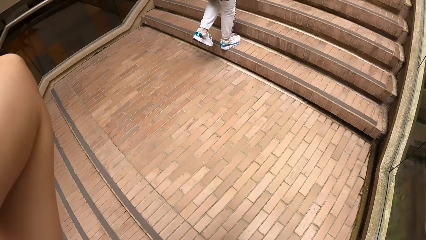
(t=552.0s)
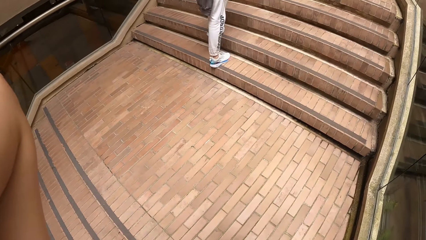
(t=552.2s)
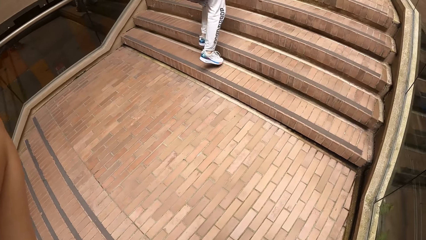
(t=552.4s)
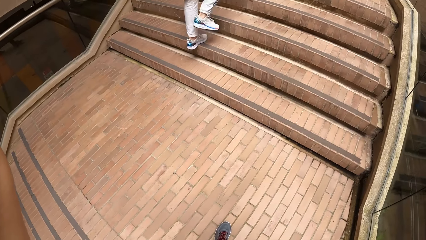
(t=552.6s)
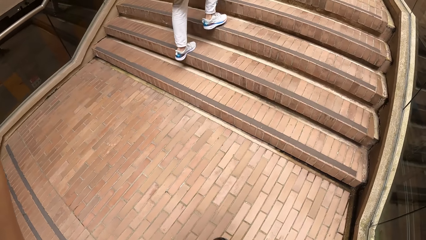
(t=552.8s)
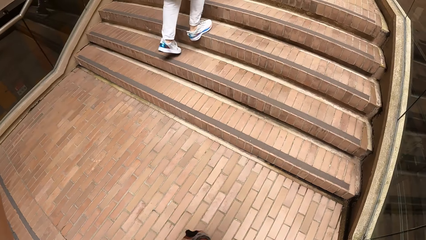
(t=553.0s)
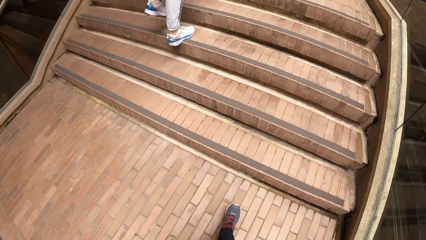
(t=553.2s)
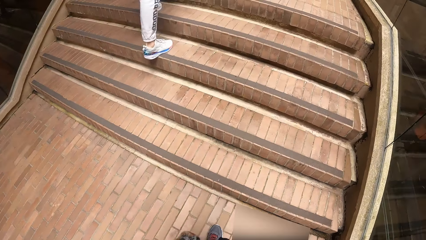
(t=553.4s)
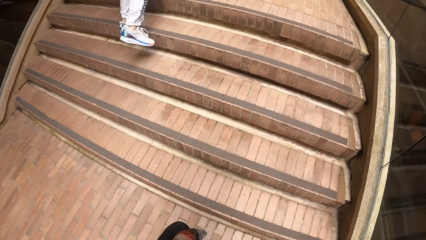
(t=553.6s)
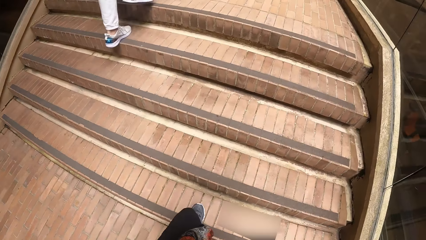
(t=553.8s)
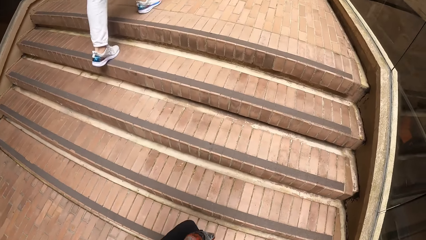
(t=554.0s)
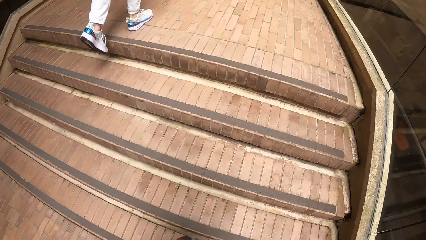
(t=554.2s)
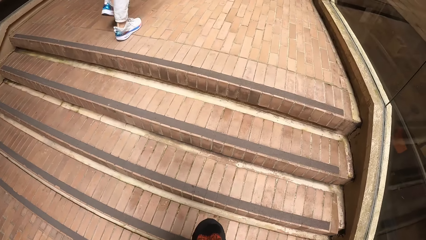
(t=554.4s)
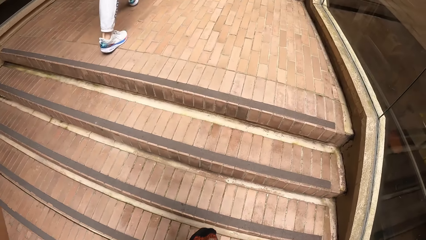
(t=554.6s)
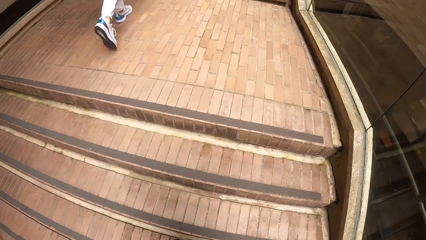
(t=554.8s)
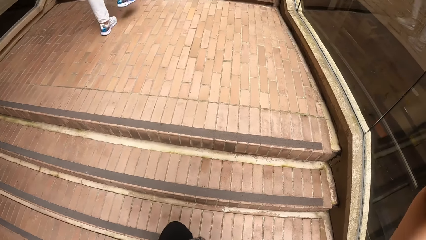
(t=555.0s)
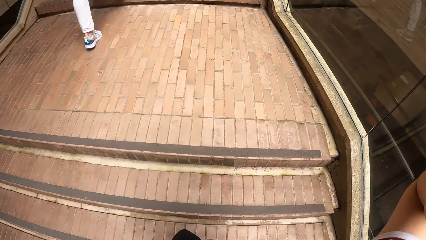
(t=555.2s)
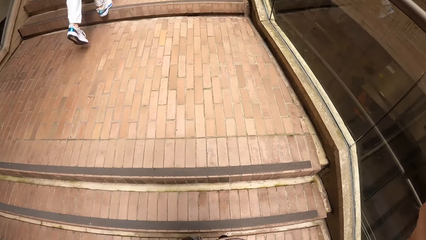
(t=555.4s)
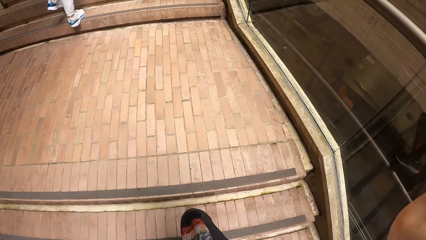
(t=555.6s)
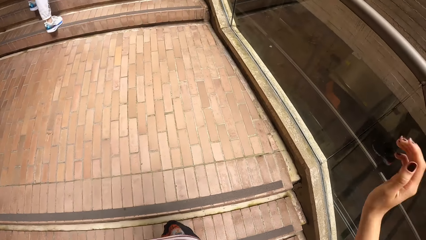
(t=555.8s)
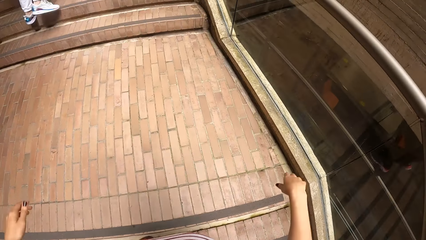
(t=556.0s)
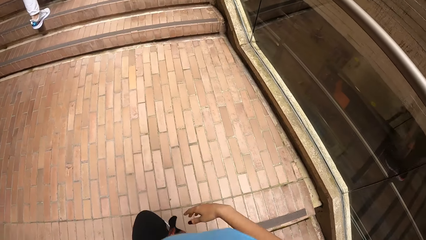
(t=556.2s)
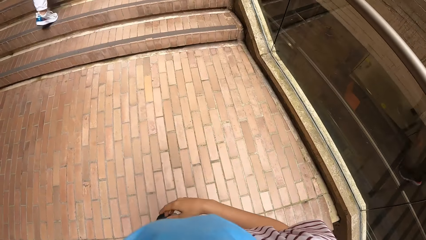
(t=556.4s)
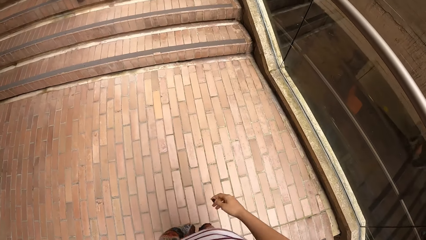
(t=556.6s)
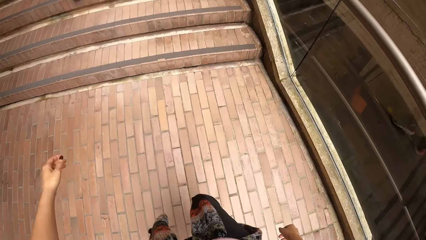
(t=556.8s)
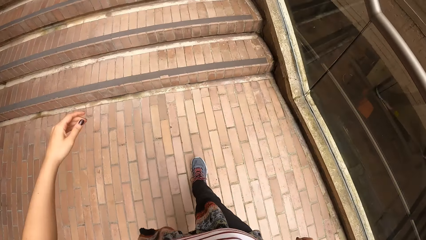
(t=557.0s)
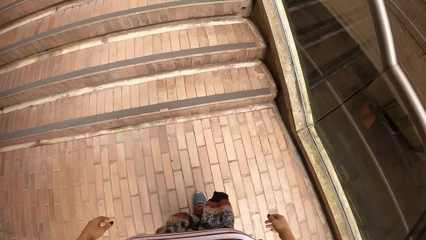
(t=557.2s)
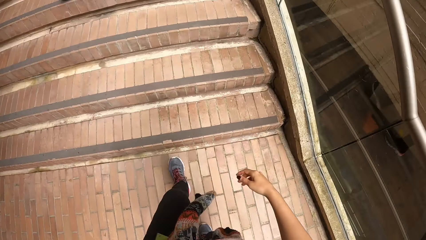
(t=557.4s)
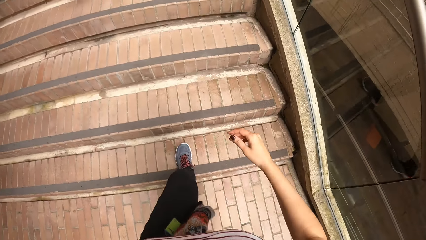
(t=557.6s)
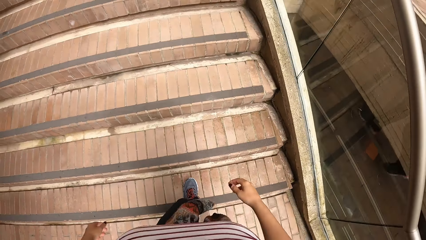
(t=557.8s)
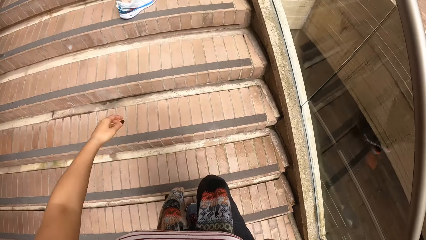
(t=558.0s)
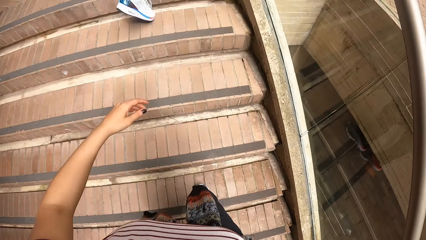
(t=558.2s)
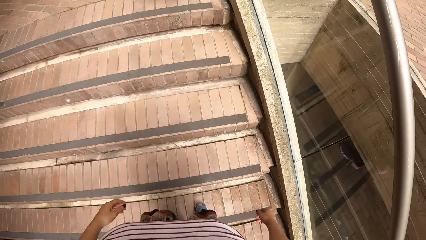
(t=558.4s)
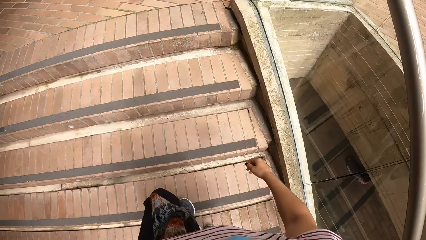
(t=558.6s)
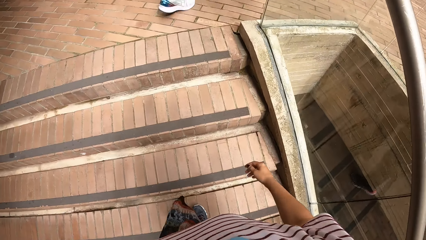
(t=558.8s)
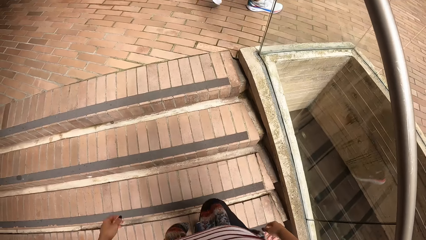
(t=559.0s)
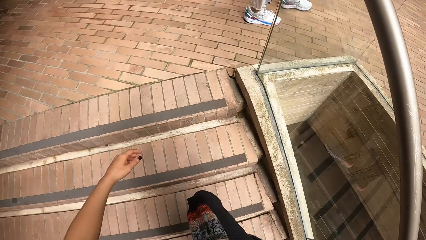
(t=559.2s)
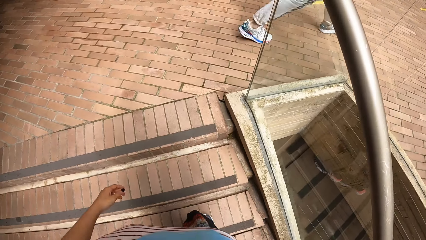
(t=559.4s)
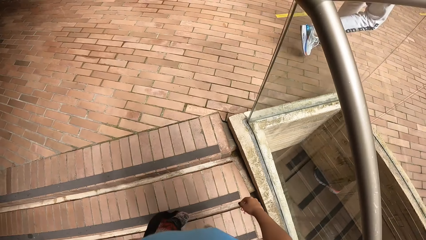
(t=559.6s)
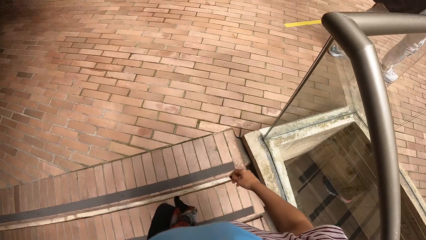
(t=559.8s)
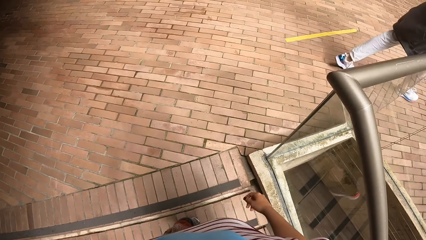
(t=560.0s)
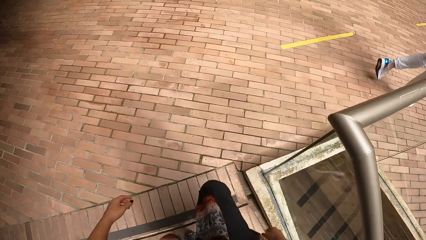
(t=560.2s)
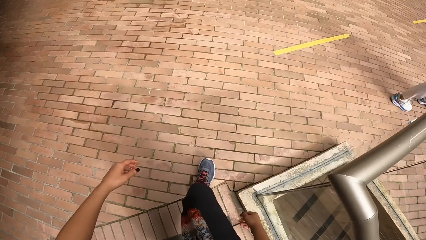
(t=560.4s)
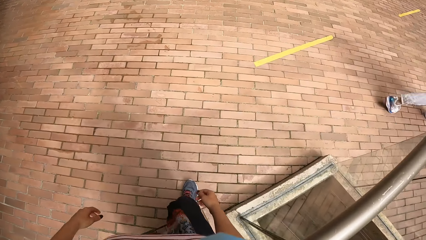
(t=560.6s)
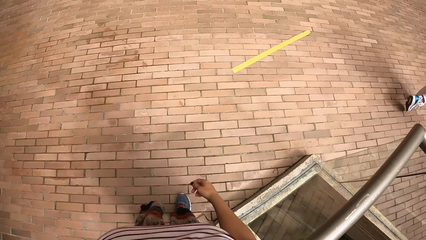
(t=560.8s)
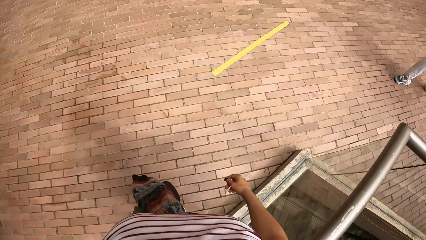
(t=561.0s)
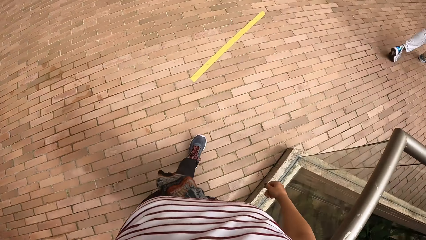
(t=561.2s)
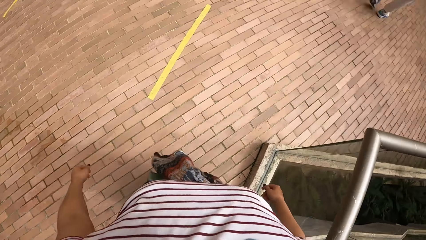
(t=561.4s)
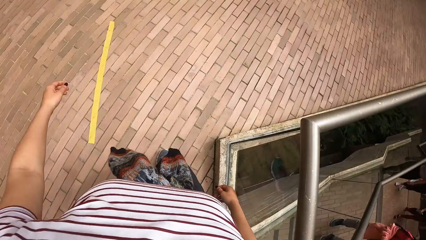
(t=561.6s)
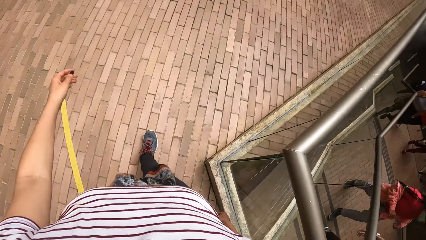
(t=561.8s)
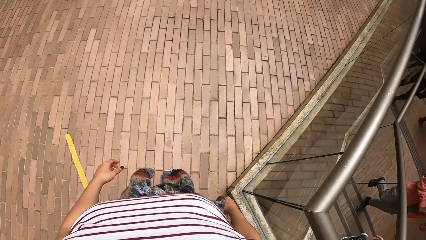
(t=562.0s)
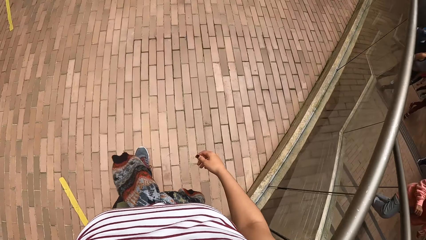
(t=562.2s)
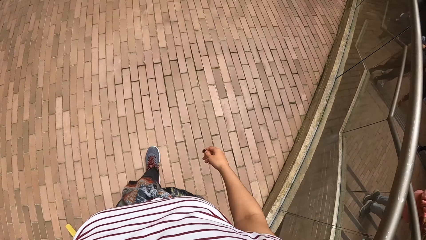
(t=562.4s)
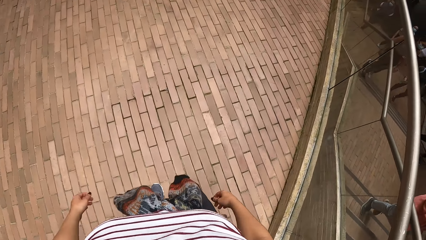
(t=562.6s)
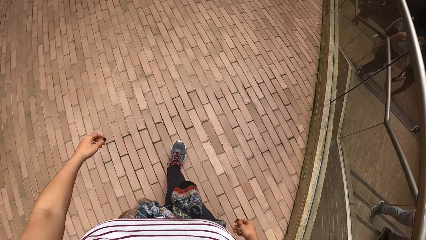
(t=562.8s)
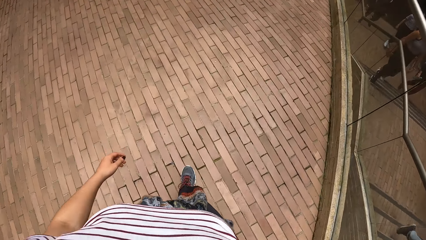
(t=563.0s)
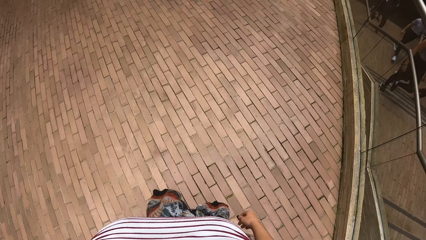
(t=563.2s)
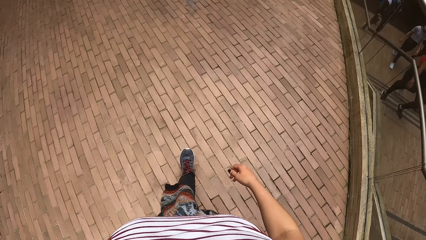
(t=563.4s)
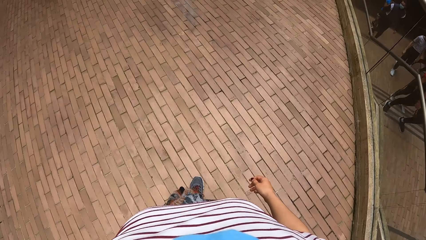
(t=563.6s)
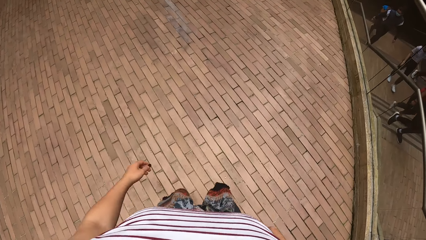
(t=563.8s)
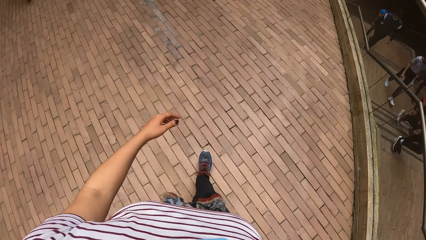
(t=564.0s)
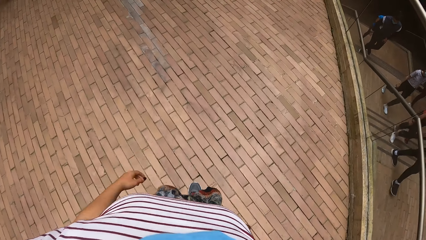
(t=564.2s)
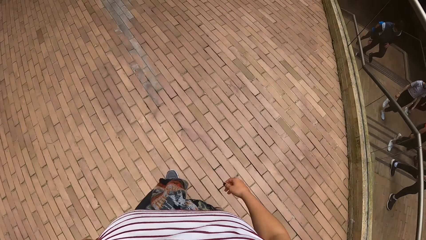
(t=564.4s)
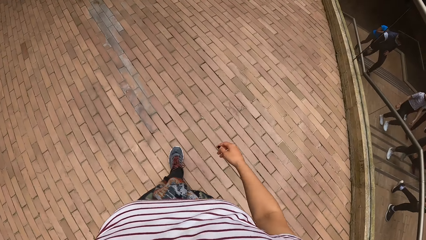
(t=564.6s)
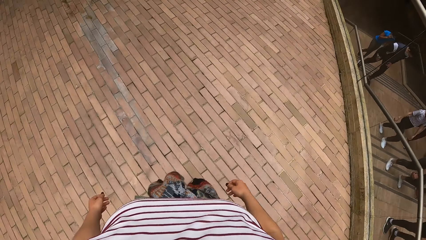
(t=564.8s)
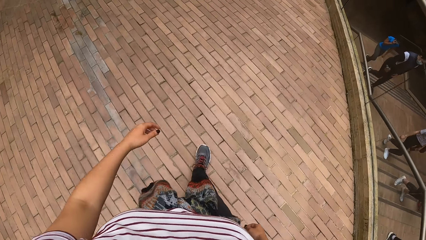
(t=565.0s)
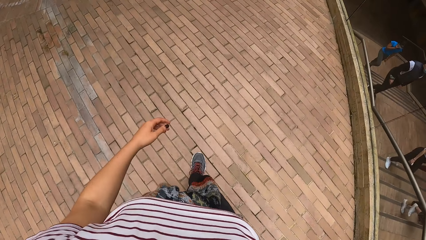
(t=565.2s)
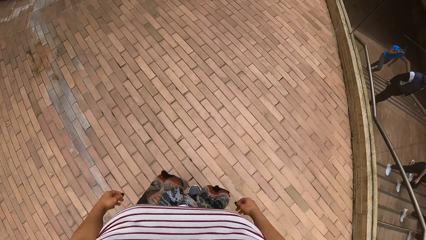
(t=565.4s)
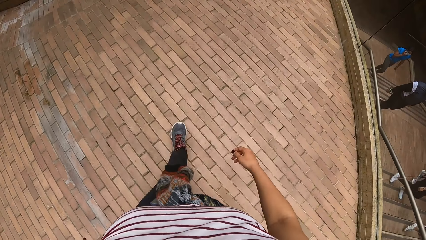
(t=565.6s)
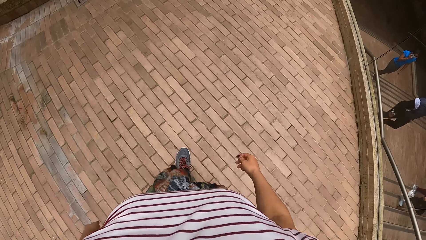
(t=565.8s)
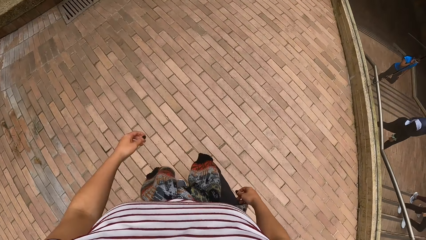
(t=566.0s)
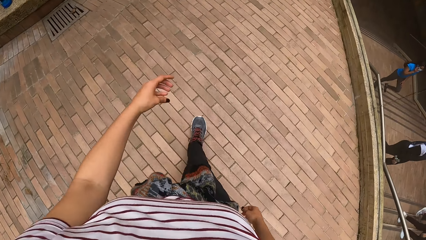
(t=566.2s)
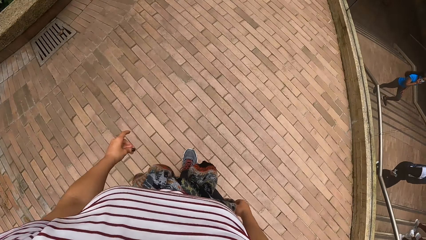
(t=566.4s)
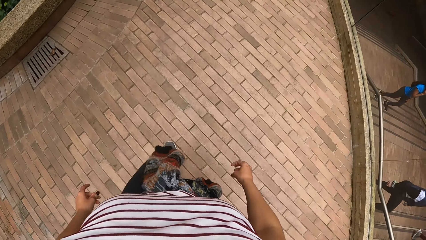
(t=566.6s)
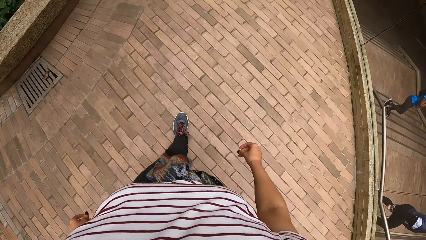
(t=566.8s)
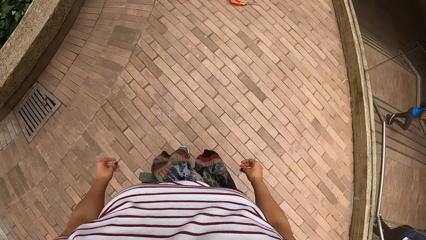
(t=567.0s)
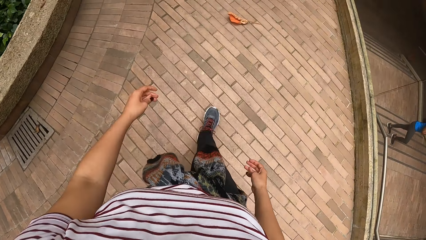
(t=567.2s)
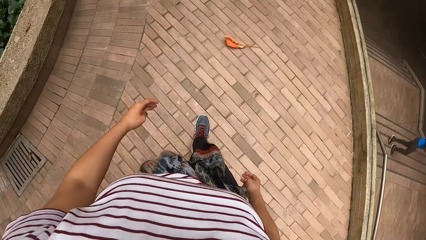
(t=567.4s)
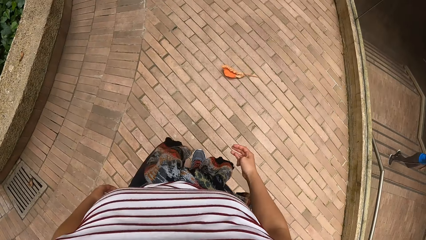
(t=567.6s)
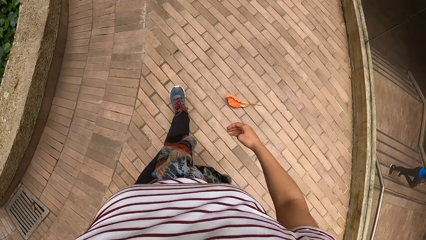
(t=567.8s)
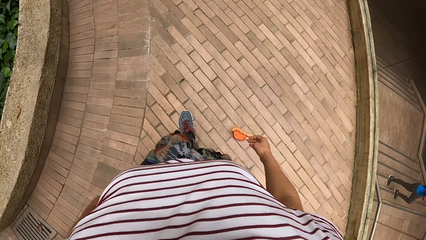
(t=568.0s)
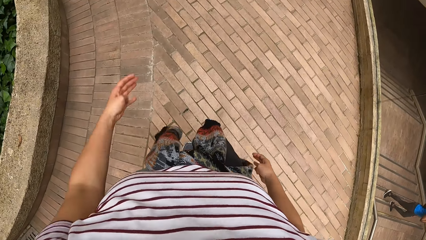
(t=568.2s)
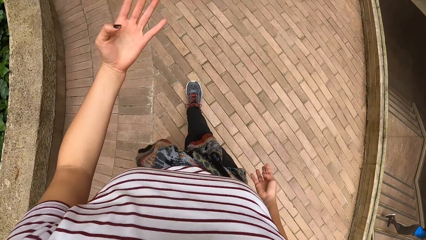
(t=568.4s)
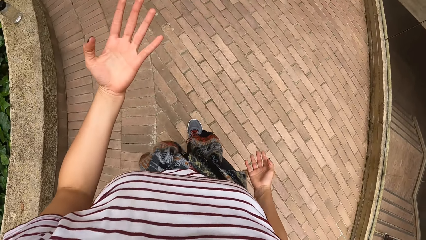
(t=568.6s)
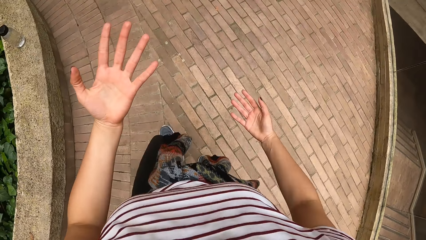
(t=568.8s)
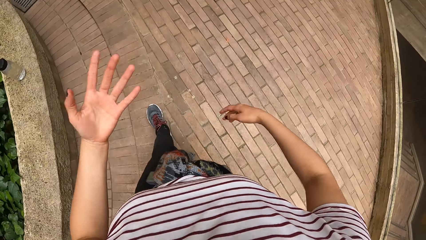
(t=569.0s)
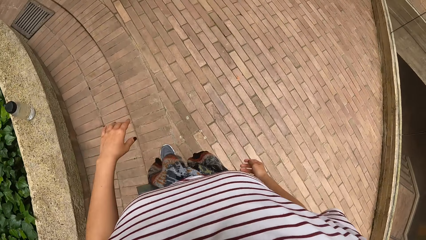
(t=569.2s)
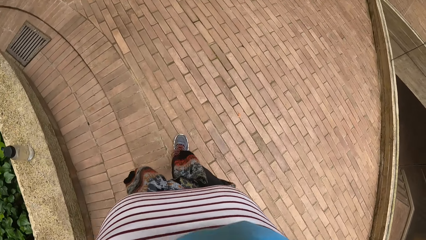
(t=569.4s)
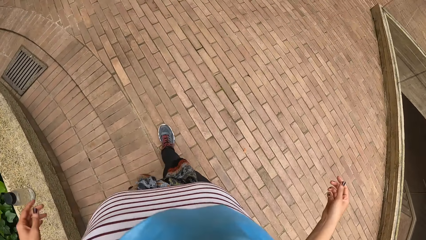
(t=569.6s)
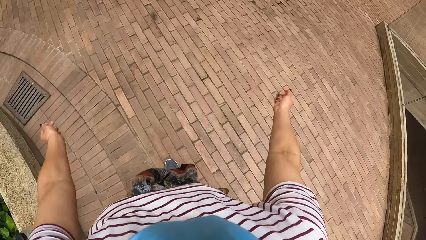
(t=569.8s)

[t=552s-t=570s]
A man climbs a flight of stairs. The camera wearer climbs the flight of stairs. She walks behind the man. She opens her left hand. She looks at her hands.
